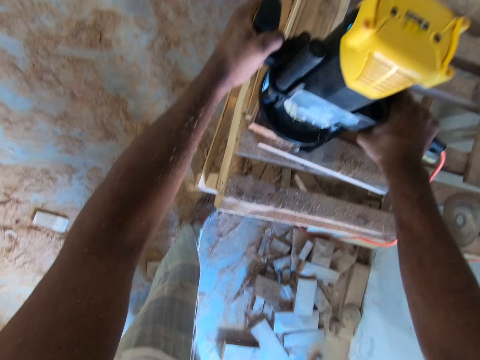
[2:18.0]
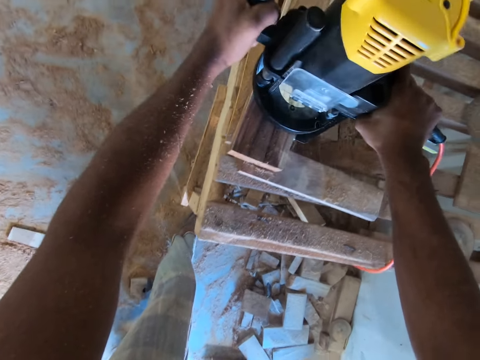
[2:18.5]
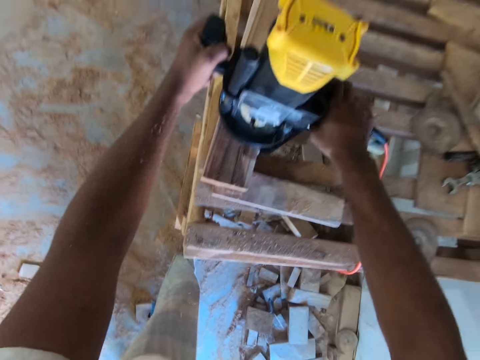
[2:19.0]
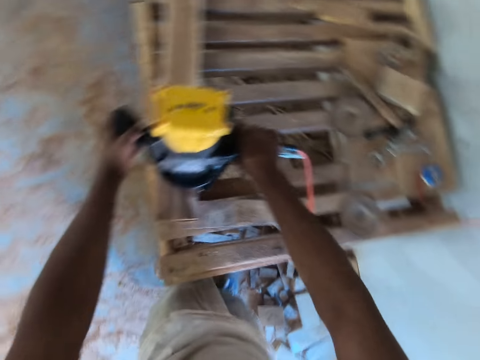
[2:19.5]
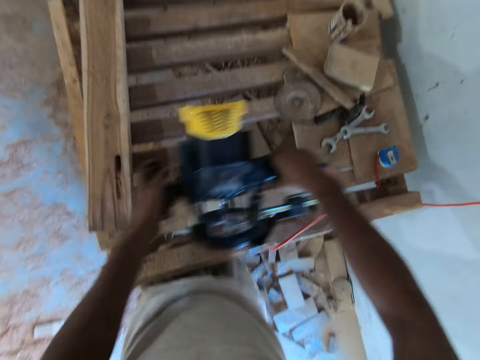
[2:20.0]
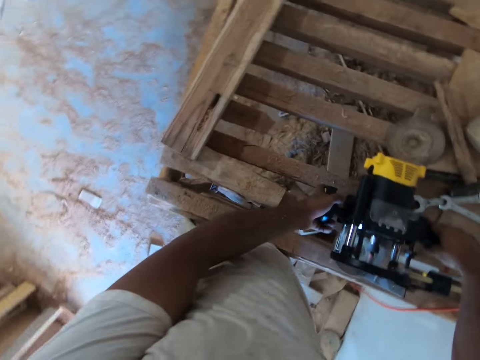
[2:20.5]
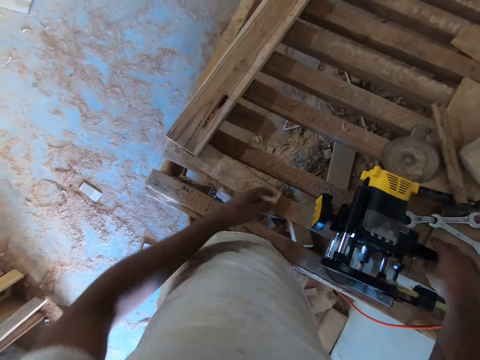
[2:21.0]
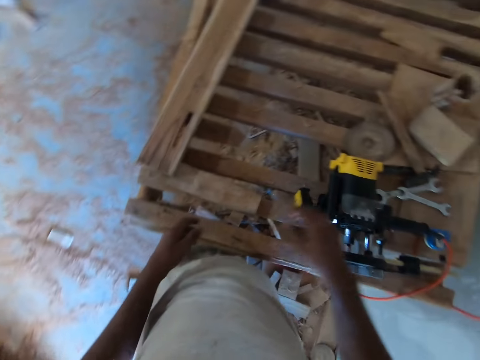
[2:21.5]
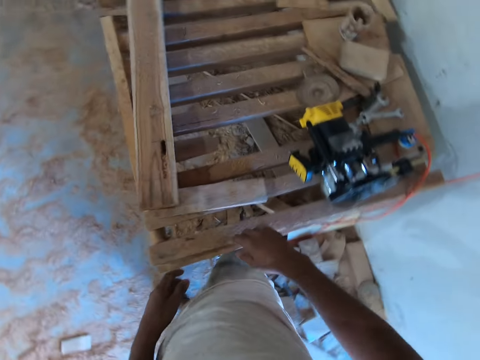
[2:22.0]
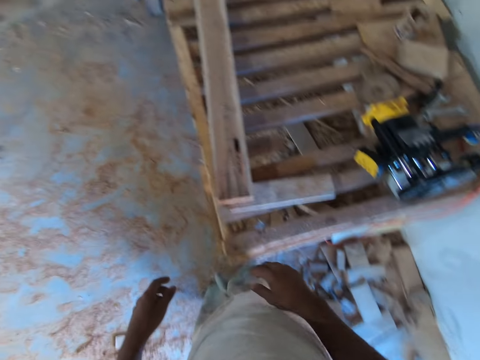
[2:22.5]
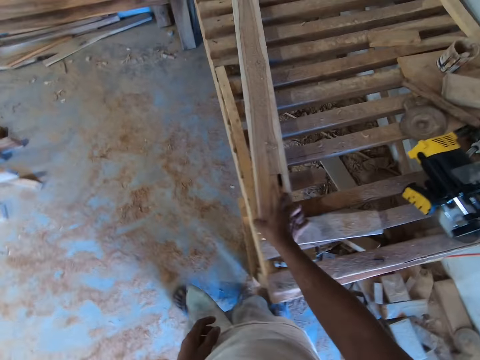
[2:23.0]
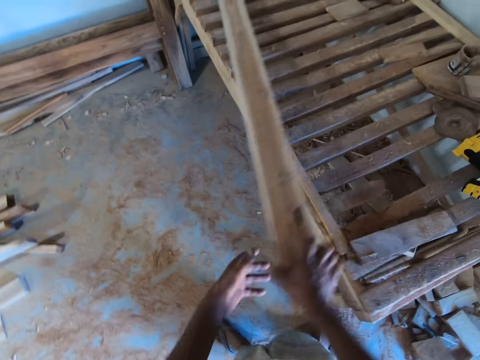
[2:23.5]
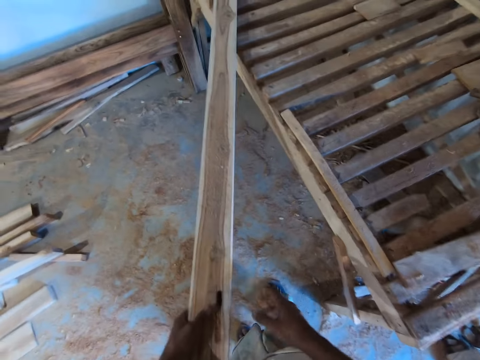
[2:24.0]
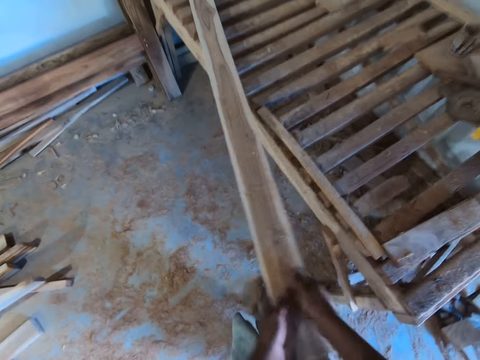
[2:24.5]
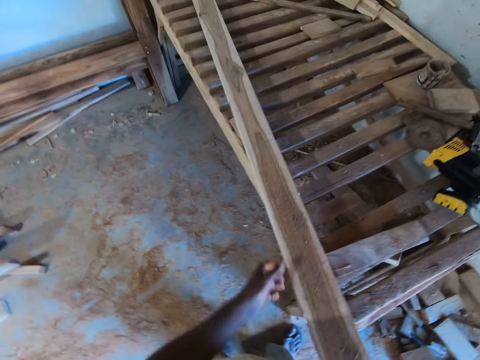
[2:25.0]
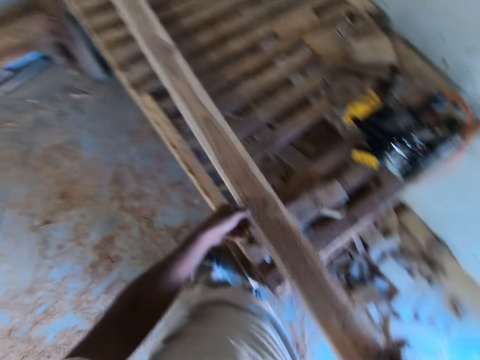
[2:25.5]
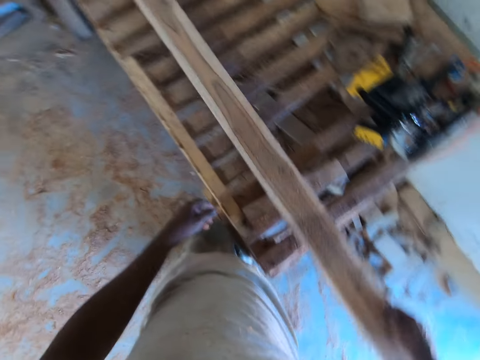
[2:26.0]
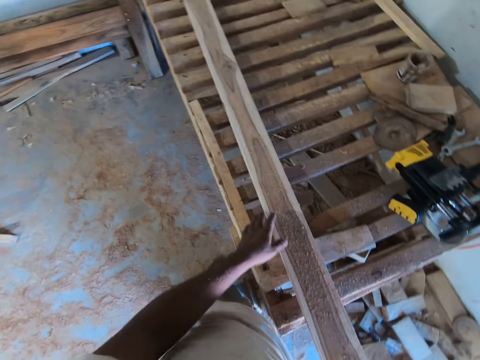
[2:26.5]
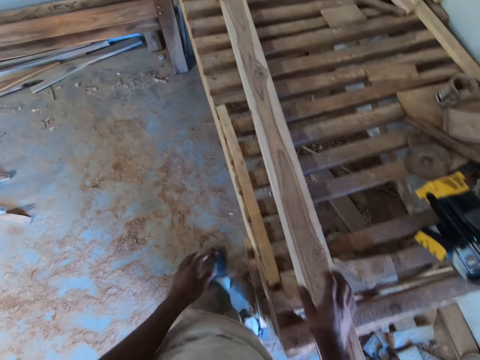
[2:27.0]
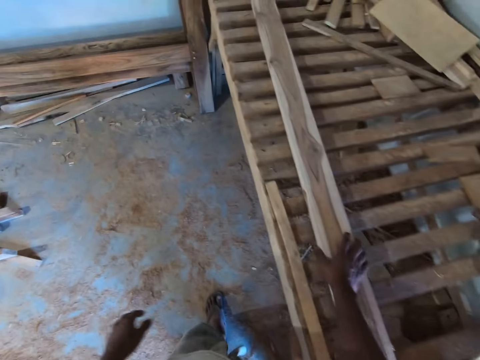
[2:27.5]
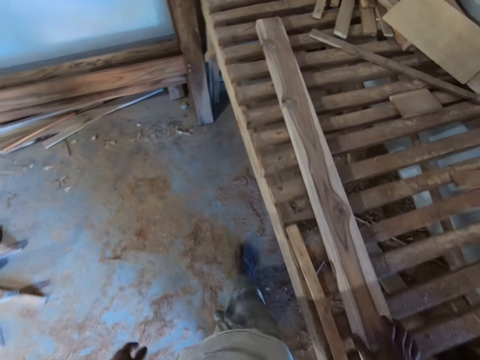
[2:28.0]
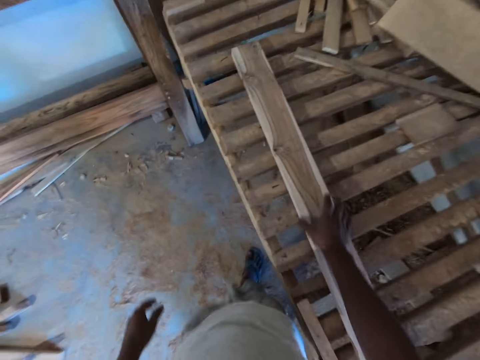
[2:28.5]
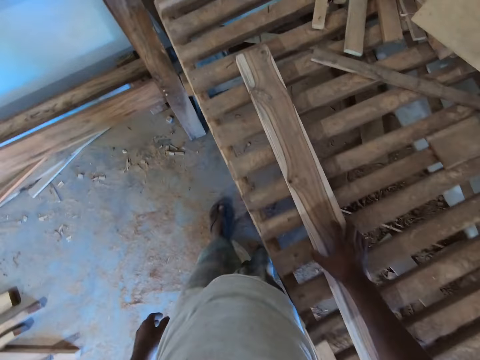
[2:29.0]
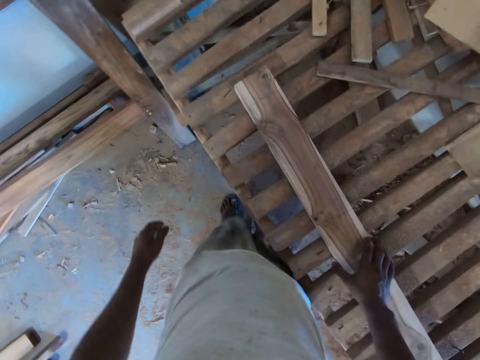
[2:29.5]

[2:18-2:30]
The camera wearer picks up the wood cutter on the wood on the wooden table with both hands. He drops the wood cutter aside on the wooden table with both hands. He walks around. He lifts the wood on the wooden table with his right hand, passes the wood to his left hand, and passes the wood to his right hand. He pulls the wood on the wooden table with his right hand. He drops the wood on the wooden table with his right hand. He examines the wood on the wooden table with his right hand. He holds the wood.

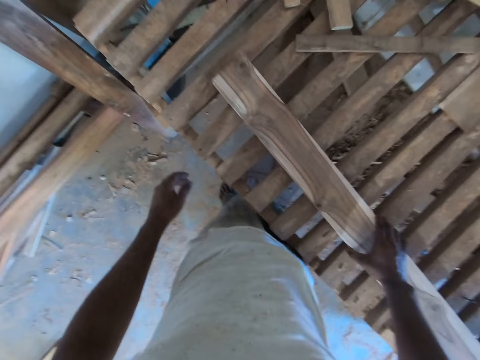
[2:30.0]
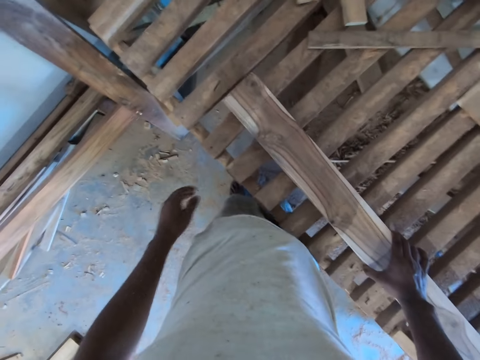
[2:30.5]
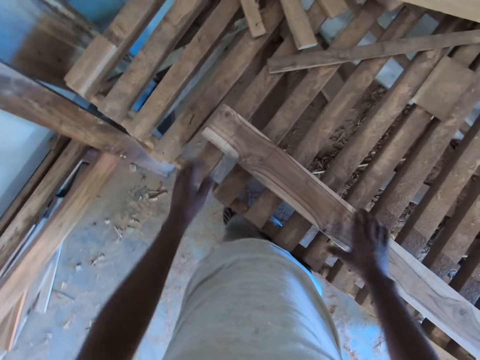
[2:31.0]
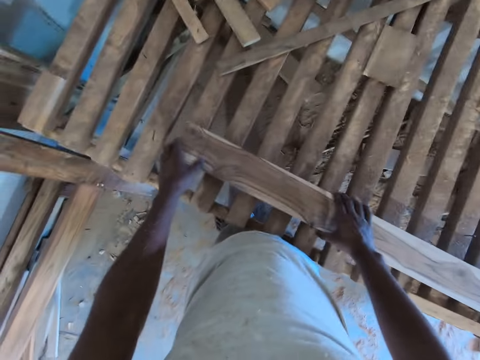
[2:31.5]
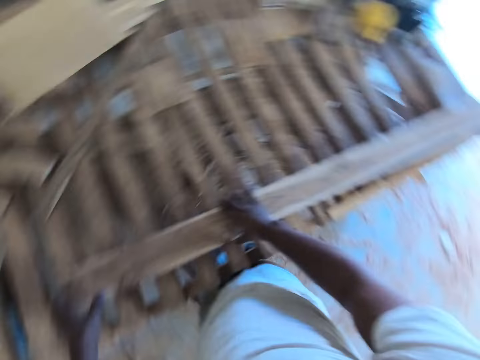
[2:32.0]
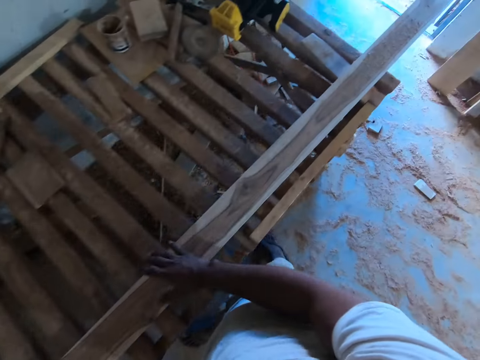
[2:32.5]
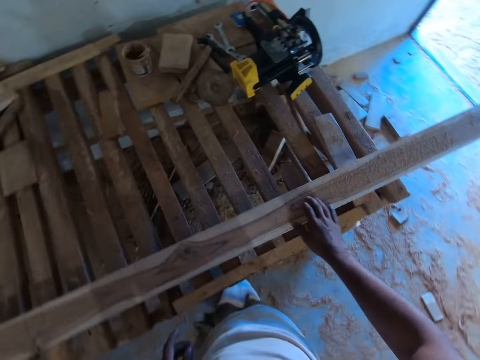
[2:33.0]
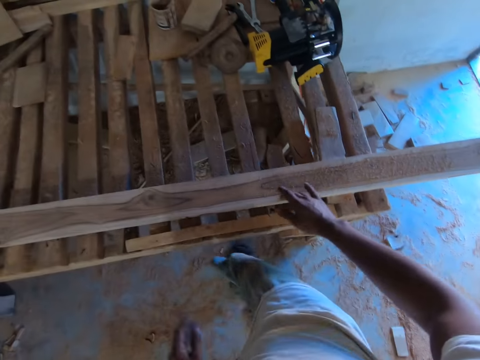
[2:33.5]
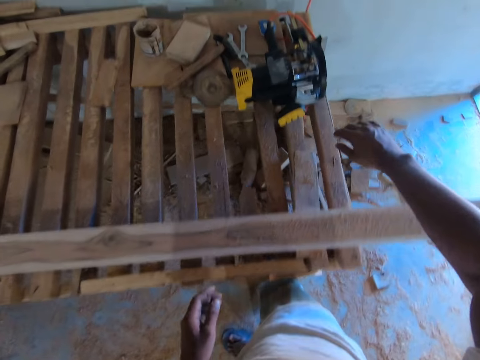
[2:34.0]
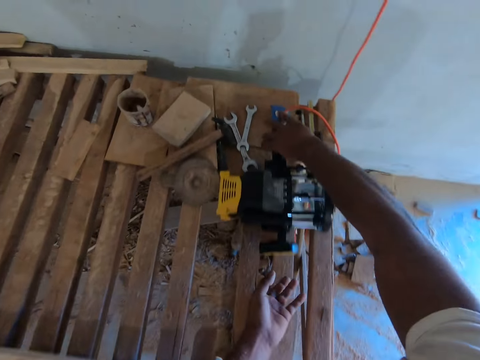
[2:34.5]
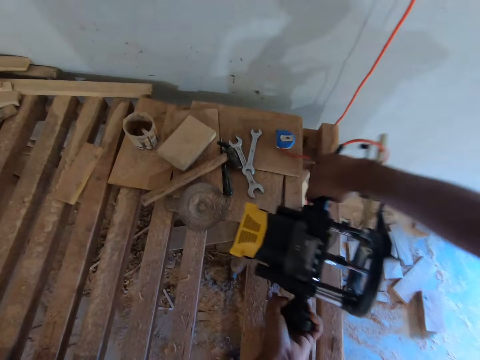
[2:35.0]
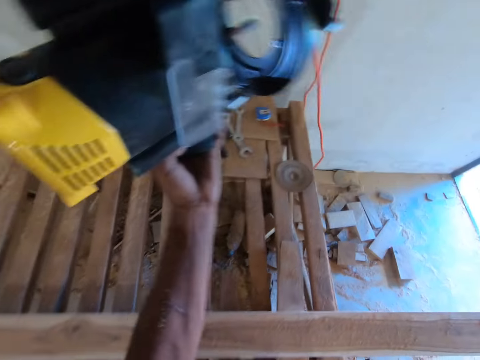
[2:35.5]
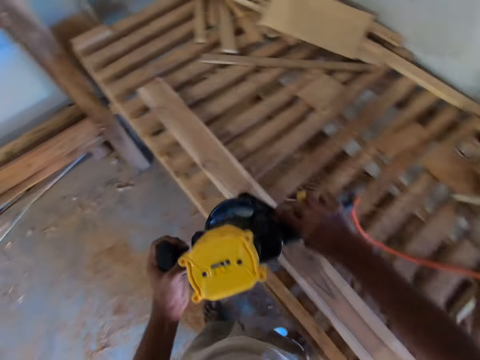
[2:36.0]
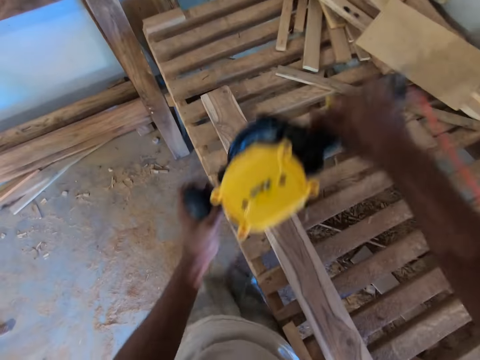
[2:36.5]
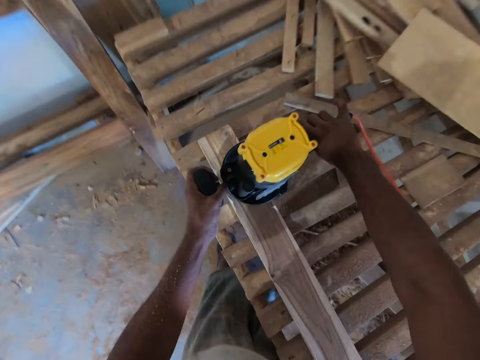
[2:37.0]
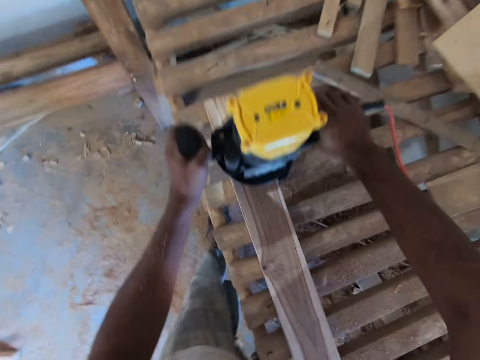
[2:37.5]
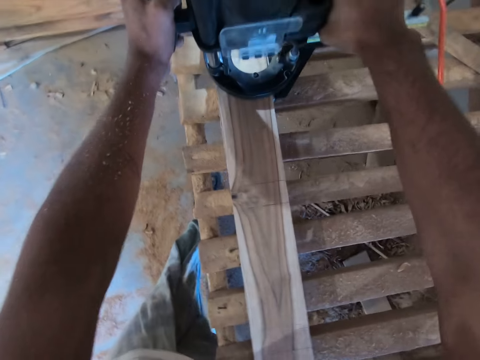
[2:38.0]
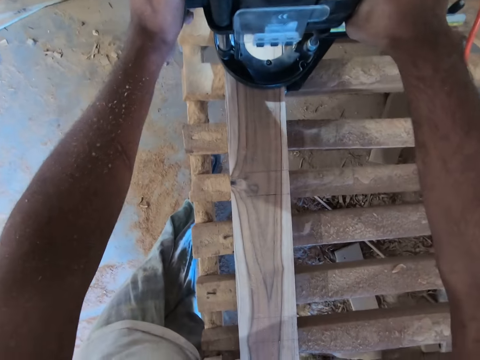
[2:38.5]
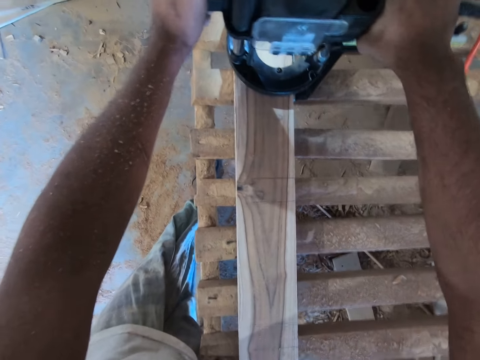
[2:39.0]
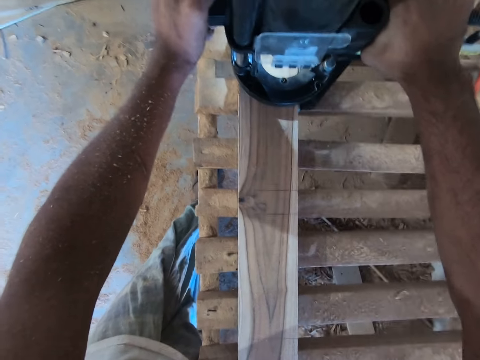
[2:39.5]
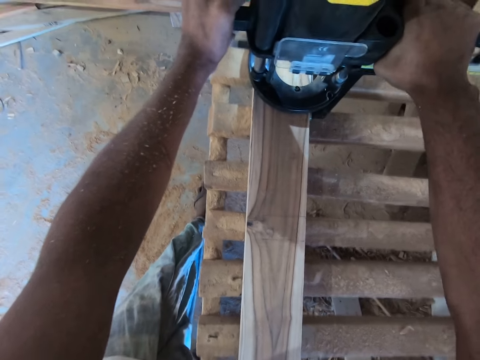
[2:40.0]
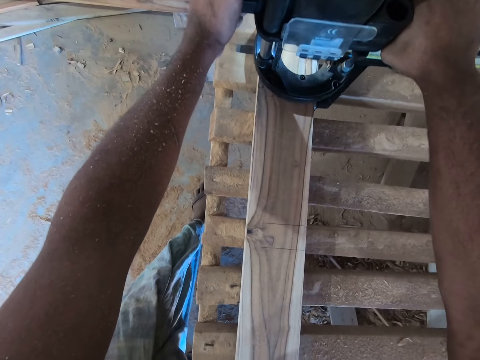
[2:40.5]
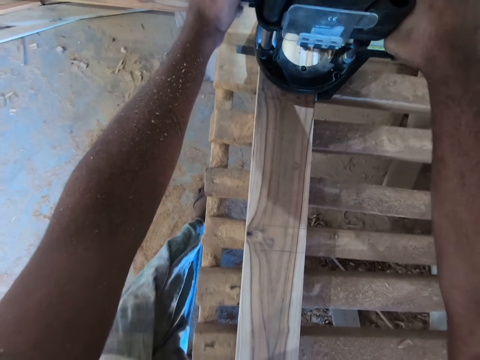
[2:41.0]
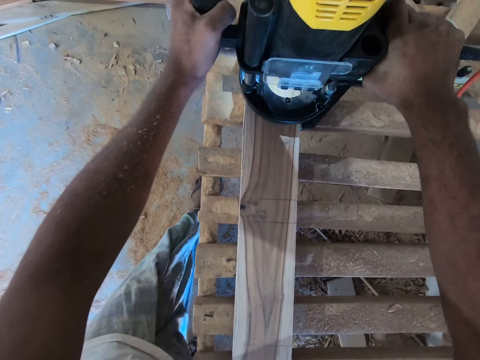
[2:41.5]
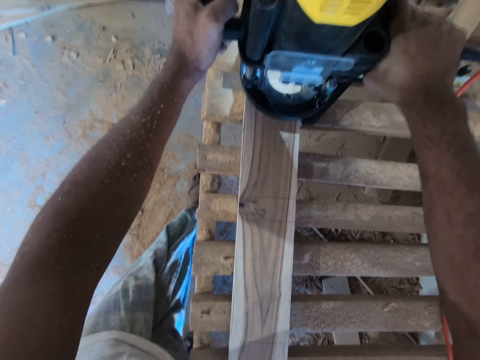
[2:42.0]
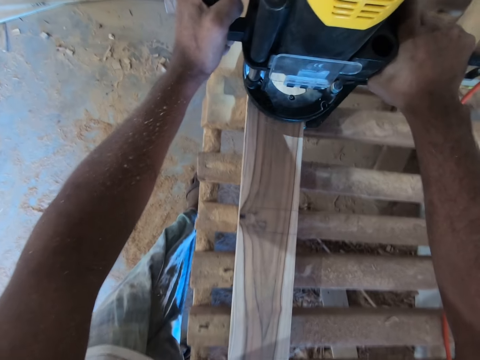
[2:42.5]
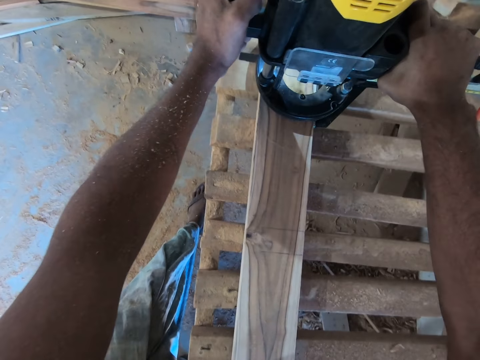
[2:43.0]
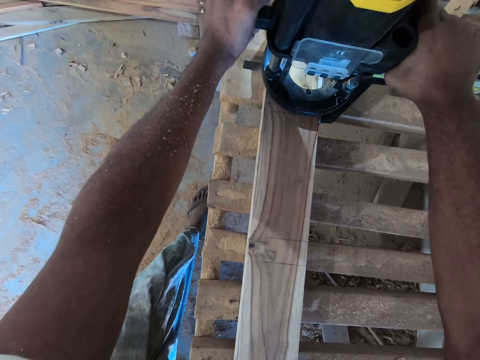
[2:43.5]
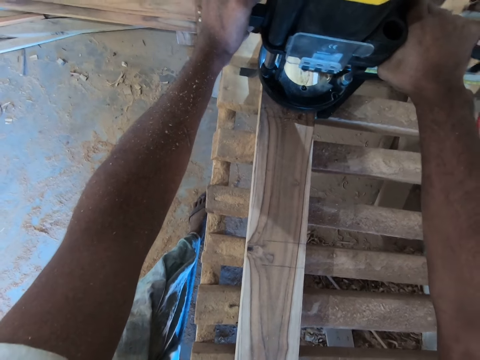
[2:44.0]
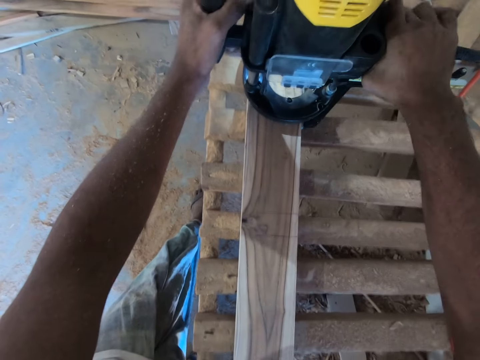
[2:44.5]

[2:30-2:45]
The camera wearer moves the wood on the wooden table with both hands. They look around. They pick up the wood cutter or sander machine on the wooden table with both hands. They hold the sander machine. They drop the wood cutter on the wood on the wooden table with both hands. They drill the wood on the wooden table with the wood cutter in both hands. They clean the wood with the sander machine.
